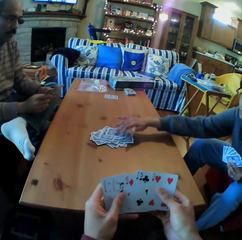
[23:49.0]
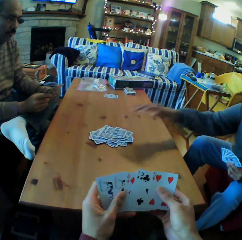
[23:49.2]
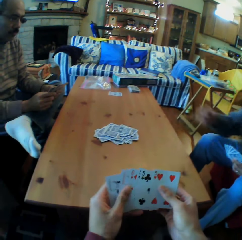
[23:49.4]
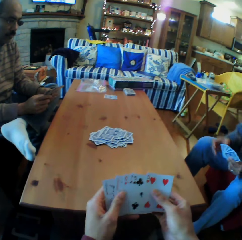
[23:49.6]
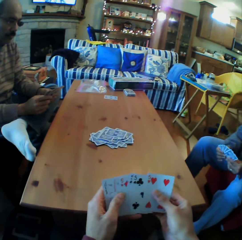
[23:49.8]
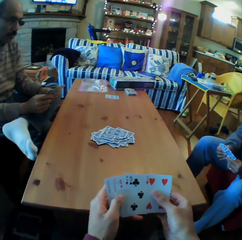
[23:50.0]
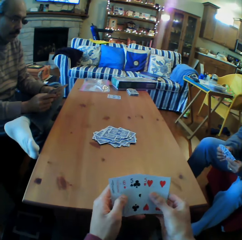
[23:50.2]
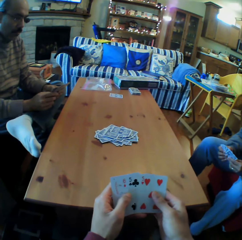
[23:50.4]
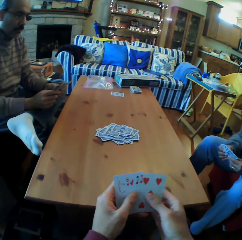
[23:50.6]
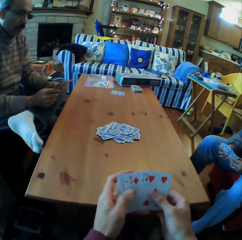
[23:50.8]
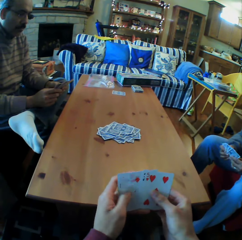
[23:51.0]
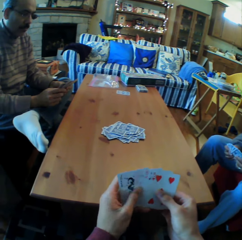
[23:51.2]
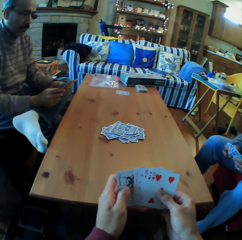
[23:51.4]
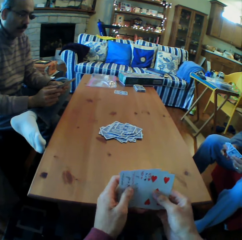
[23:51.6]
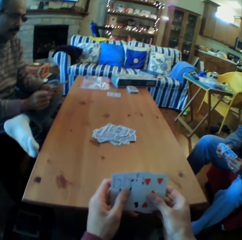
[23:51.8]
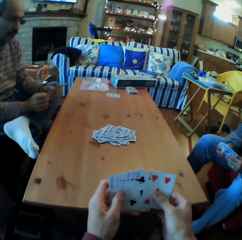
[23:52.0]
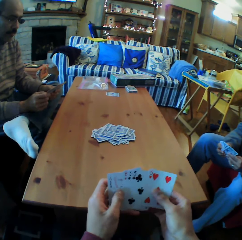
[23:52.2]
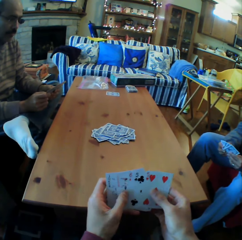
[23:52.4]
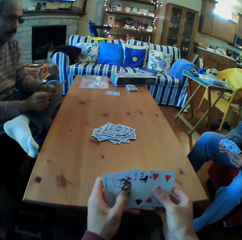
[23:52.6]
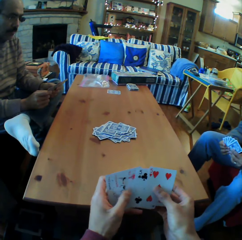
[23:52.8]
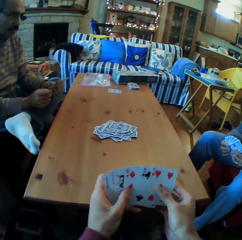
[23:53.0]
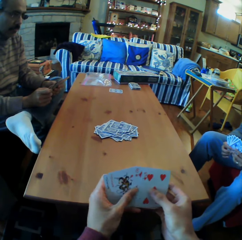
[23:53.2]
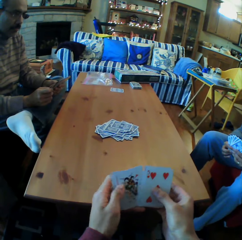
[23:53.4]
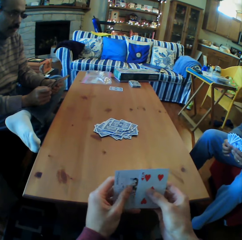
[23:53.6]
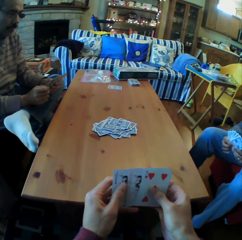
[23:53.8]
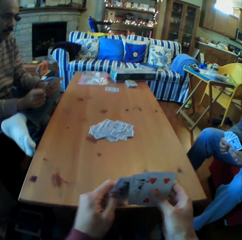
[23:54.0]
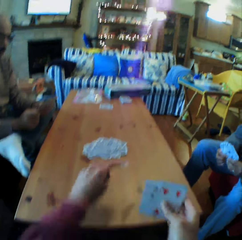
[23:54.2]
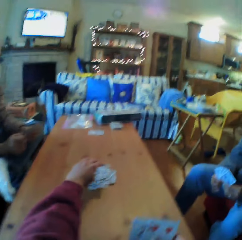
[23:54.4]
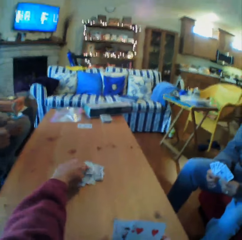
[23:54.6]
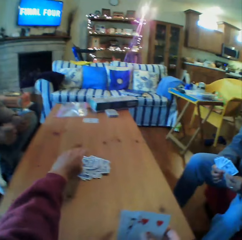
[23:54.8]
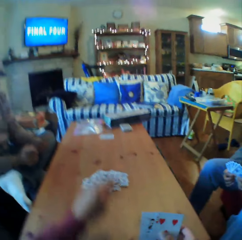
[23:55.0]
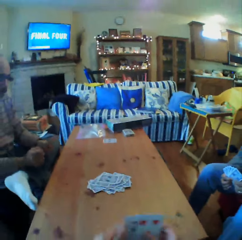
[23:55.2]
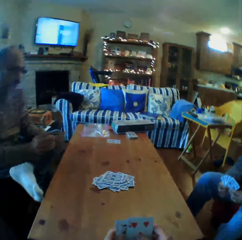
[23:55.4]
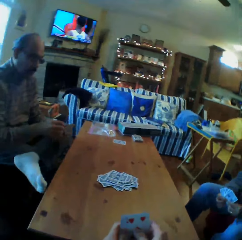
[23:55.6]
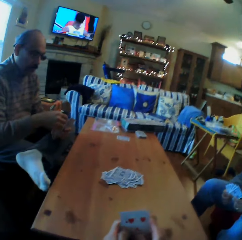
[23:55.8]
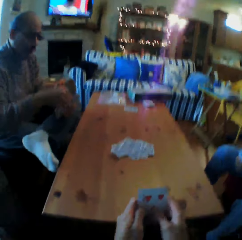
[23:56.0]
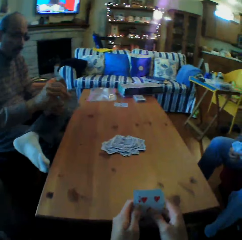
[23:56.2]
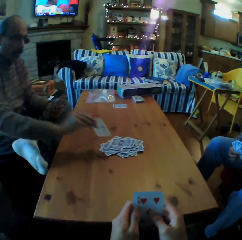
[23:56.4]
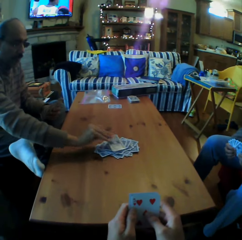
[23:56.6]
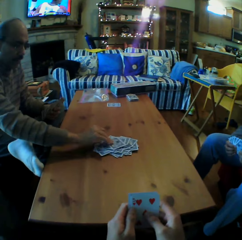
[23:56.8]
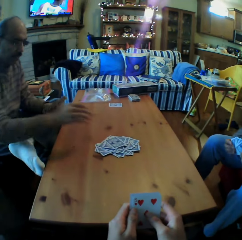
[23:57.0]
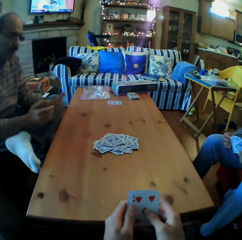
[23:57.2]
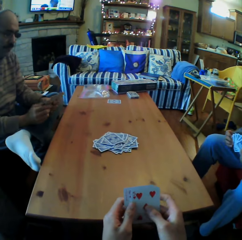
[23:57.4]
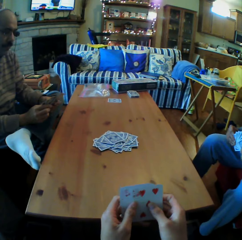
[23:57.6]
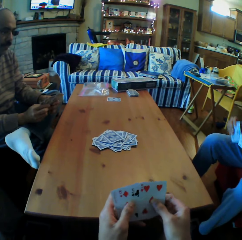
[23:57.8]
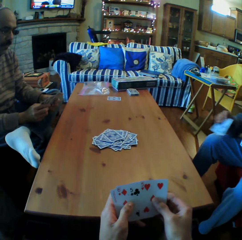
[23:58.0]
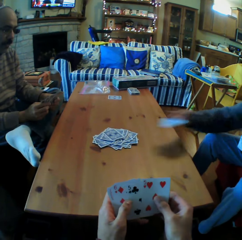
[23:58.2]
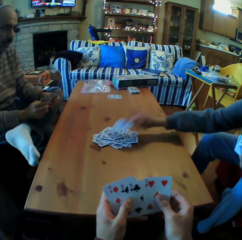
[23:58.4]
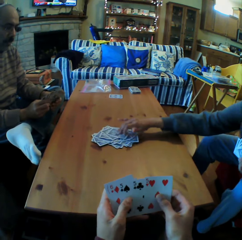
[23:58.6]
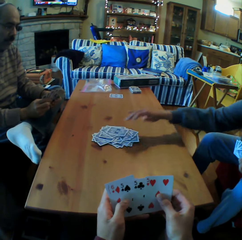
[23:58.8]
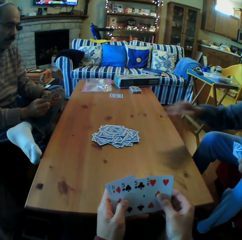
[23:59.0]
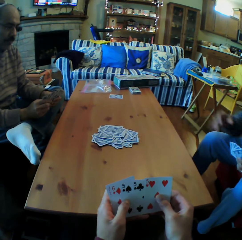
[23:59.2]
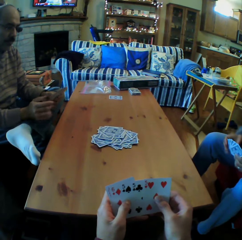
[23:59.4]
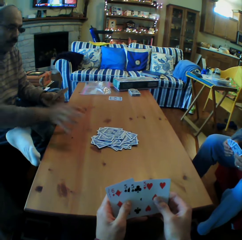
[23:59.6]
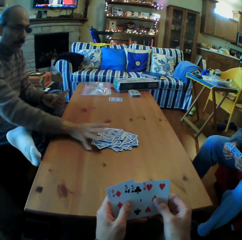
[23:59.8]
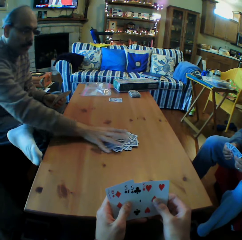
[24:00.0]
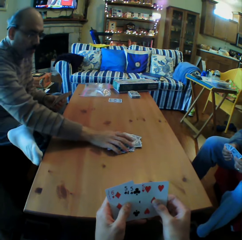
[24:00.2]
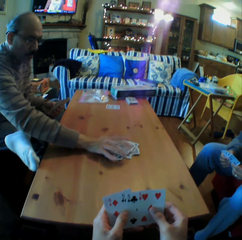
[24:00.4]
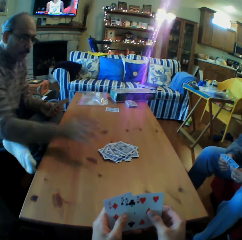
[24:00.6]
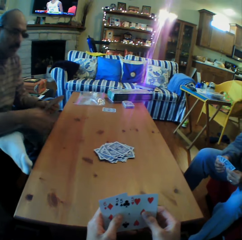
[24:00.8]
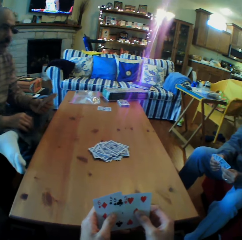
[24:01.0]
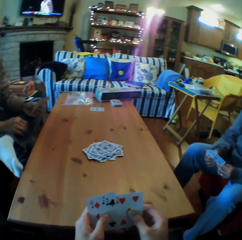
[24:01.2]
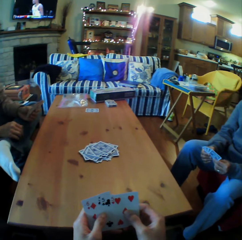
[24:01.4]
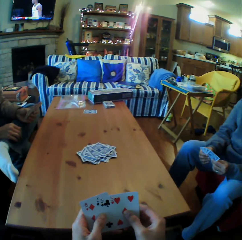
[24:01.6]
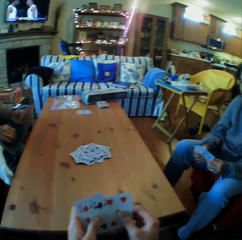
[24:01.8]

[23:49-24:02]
A woman puts the card on the table. The camera wearer moves the cards on the table. They put the cards on the table. A man puts the card on the table. The woman puts the card on the table. The camera wearer looks at the cards.

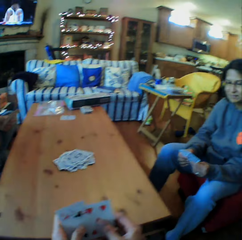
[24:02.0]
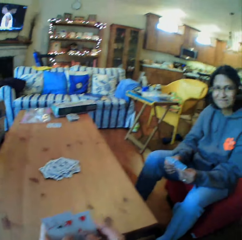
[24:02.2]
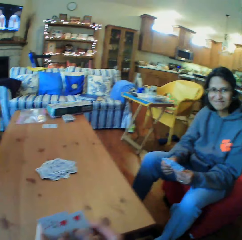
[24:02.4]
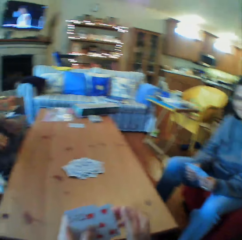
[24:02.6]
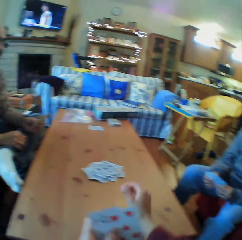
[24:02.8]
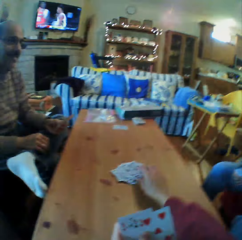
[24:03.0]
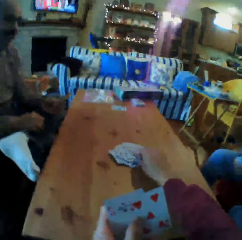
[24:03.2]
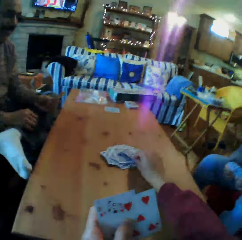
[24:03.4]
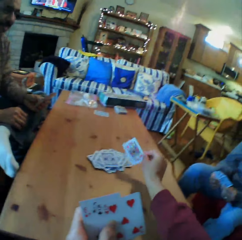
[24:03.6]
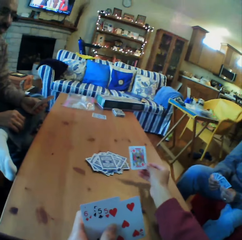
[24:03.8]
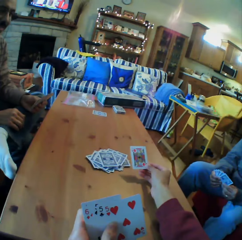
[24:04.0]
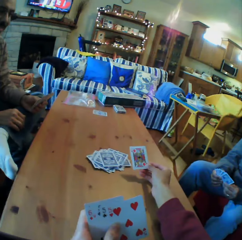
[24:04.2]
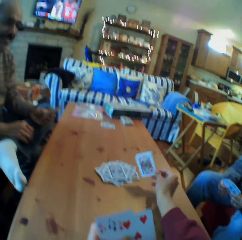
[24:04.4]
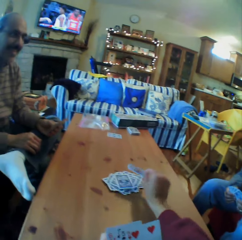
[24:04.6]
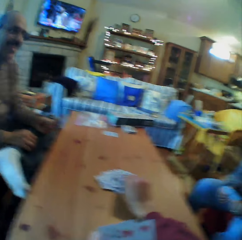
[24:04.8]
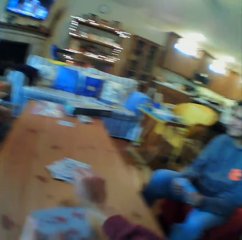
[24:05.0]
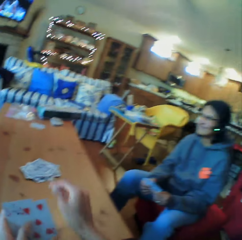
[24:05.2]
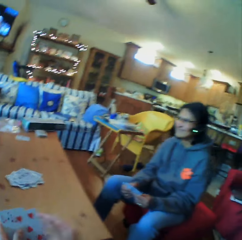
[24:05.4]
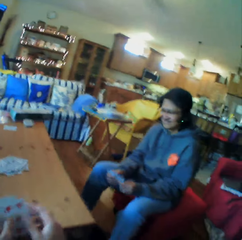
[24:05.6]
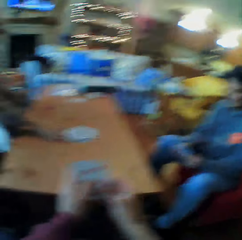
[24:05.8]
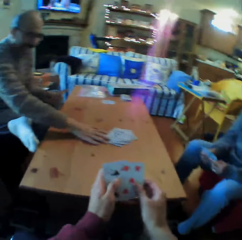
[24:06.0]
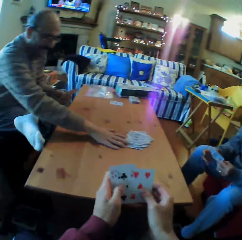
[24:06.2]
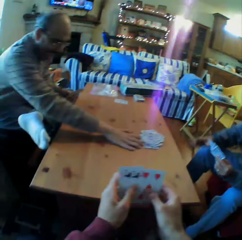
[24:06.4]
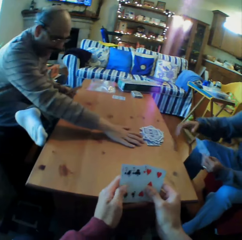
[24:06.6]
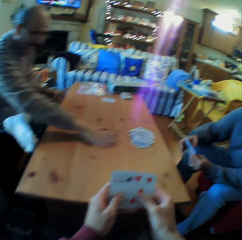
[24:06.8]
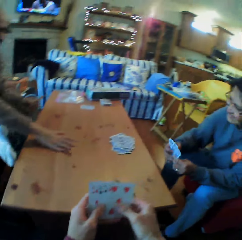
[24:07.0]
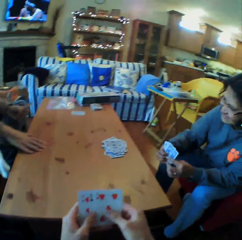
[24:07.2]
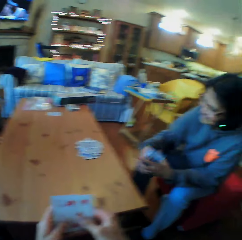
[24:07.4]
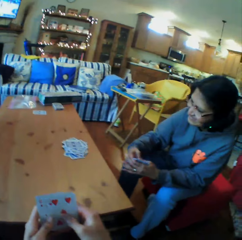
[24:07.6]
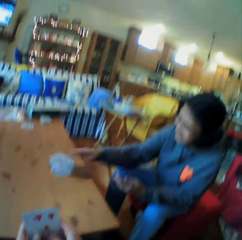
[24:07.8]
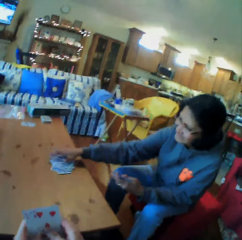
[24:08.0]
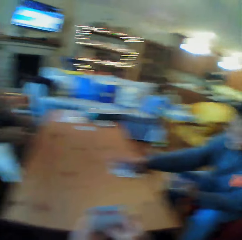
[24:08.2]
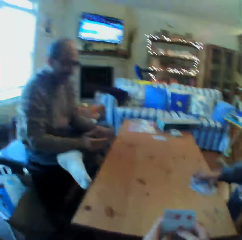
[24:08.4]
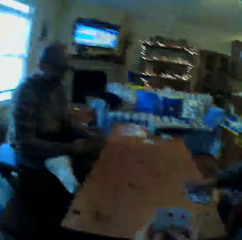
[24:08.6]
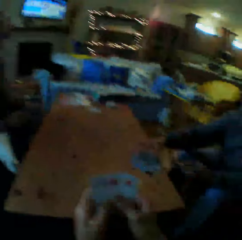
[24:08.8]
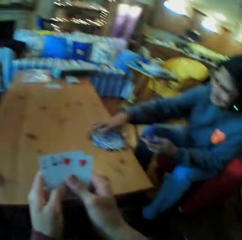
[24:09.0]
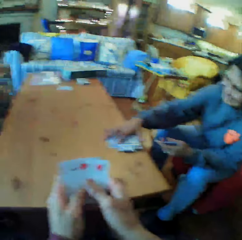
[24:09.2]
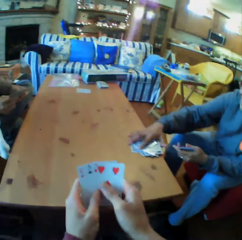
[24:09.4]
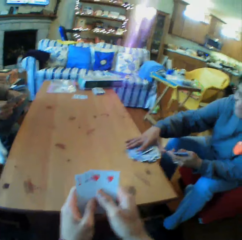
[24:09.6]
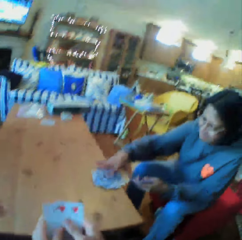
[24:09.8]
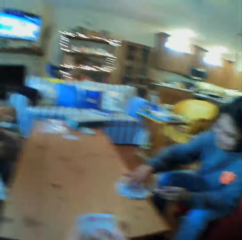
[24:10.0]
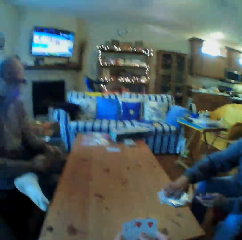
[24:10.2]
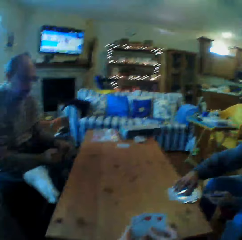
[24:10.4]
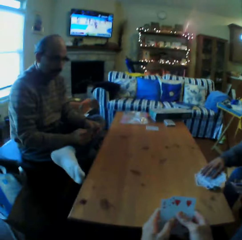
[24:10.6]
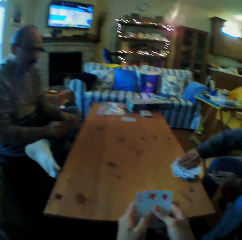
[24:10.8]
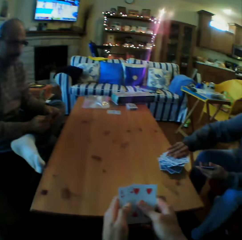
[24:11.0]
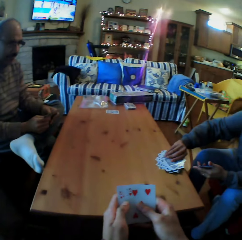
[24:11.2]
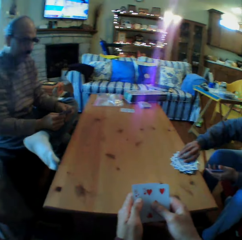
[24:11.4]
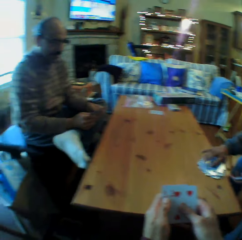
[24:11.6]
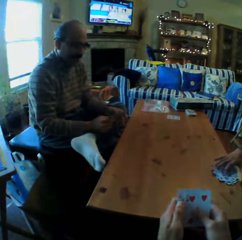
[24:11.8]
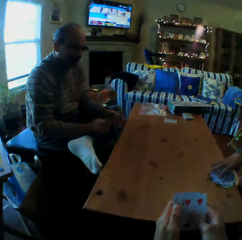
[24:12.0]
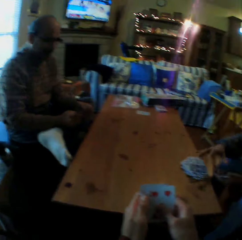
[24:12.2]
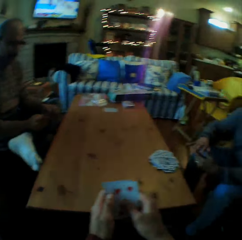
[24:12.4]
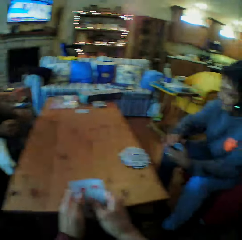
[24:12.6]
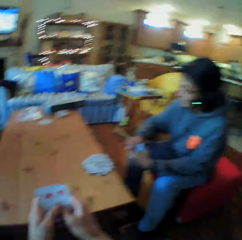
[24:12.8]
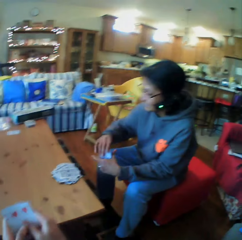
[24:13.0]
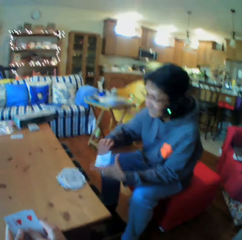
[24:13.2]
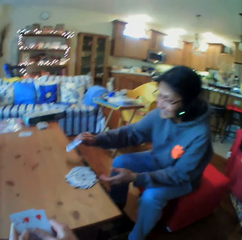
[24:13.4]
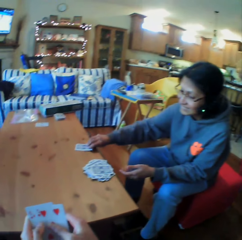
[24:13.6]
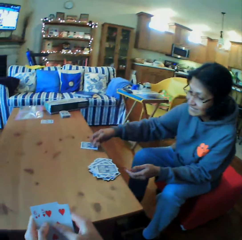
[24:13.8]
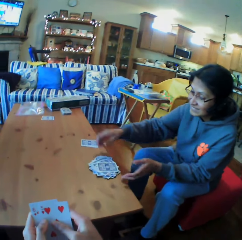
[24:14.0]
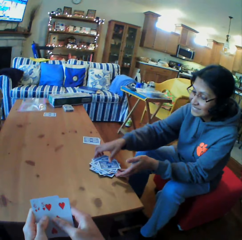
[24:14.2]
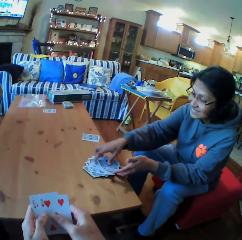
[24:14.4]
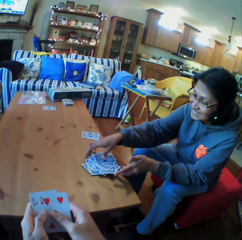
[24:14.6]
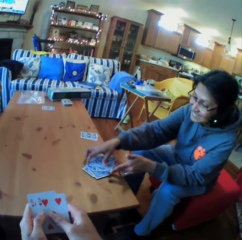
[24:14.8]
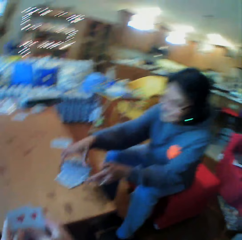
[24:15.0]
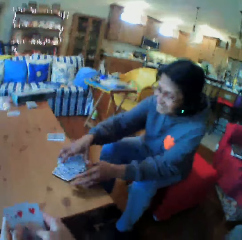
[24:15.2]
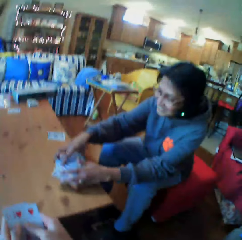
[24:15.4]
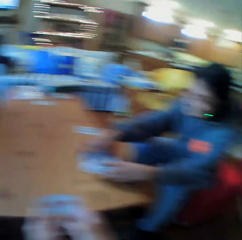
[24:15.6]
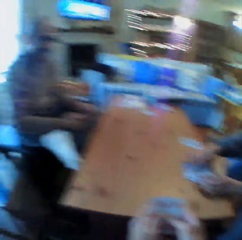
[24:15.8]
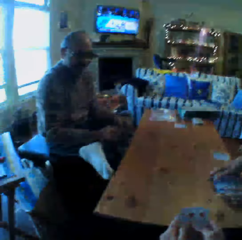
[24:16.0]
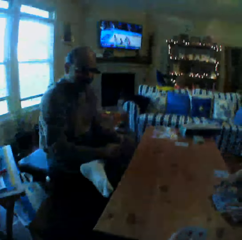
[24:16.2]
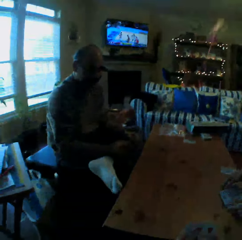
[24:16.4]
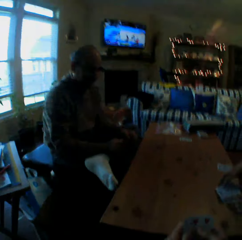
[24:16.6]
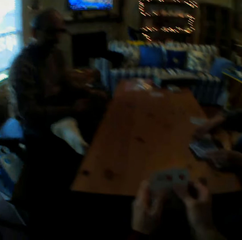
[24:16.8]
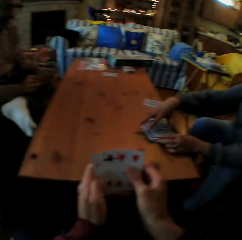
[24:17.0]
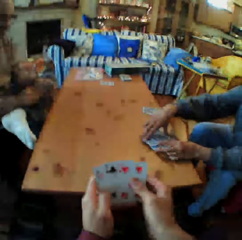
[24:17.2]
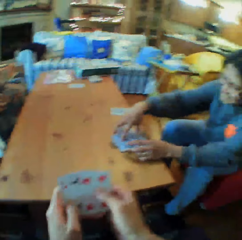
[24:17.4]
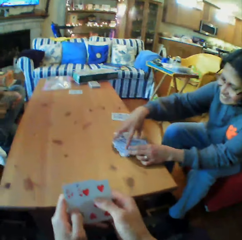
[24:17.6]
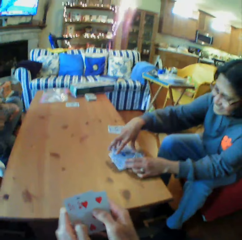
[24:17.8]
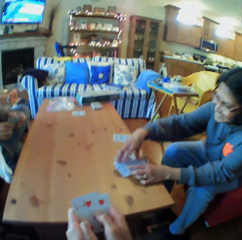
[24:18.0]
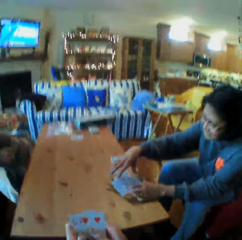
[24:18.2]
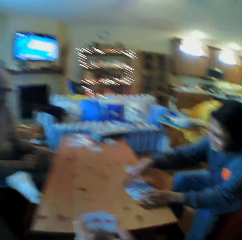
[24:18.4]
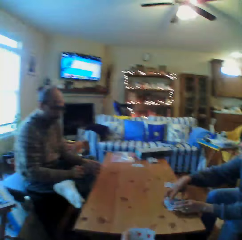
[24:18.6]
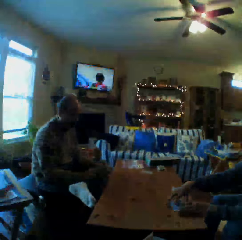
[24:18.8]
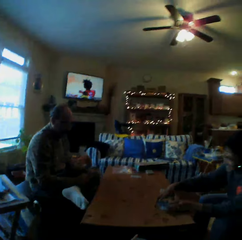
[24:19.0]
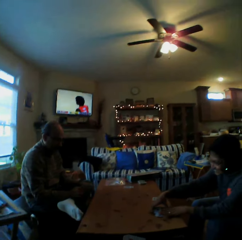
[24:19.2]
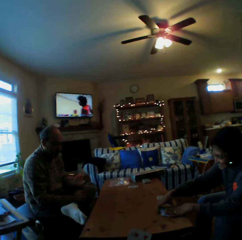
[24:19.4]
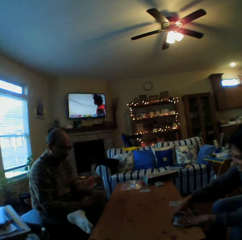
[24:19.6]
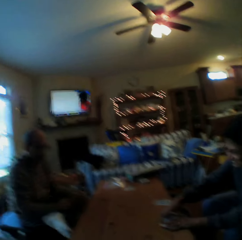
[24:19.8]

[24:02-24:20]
The camera wearer picks up the cards from the table and turns the card. They look at the cards. They look at a woman. A man pushes the card to the woman. The woman picks up the cards from the table. The camera wearer puts the cards on the table. They pick up the cards from the table. They look at the man. They pick up the cards from the table.
